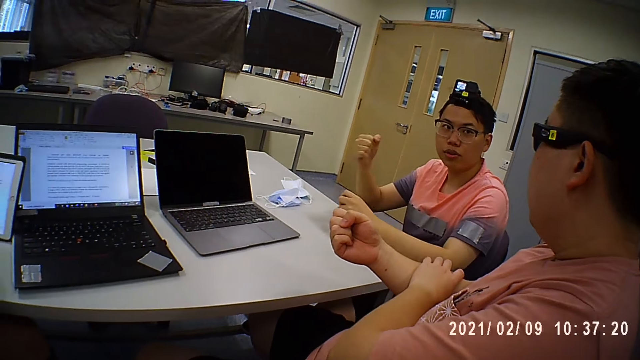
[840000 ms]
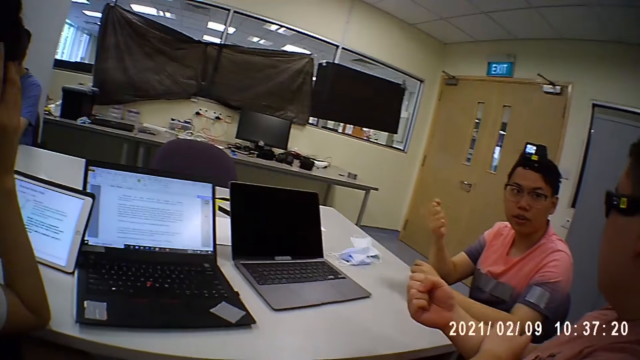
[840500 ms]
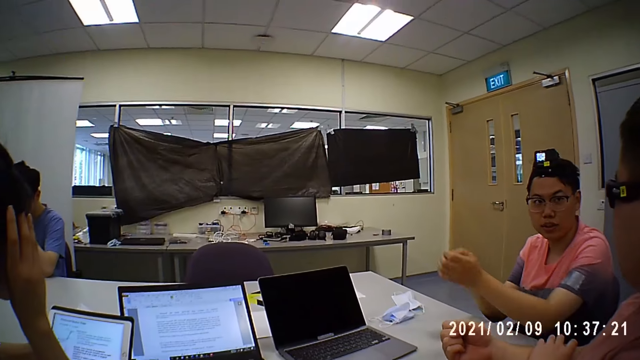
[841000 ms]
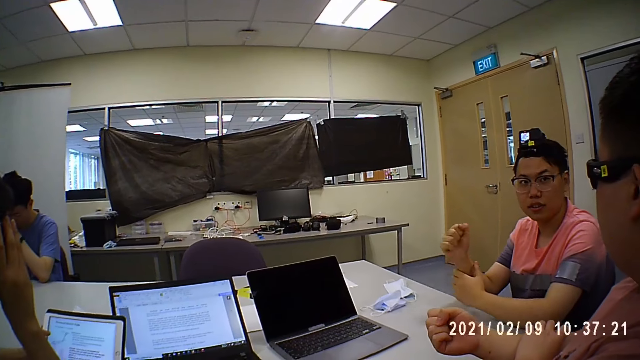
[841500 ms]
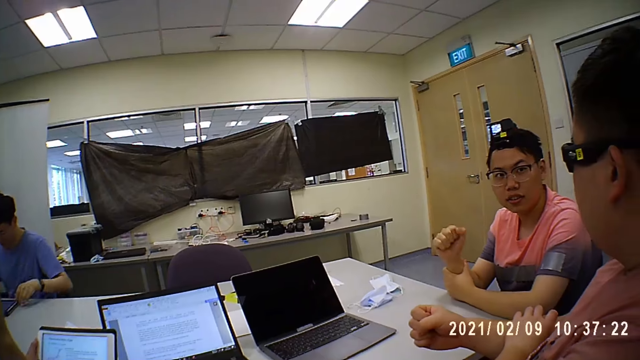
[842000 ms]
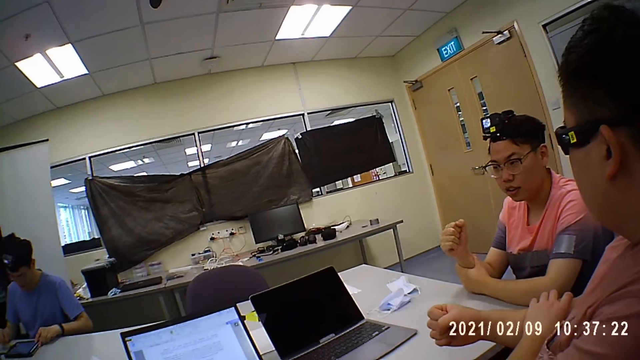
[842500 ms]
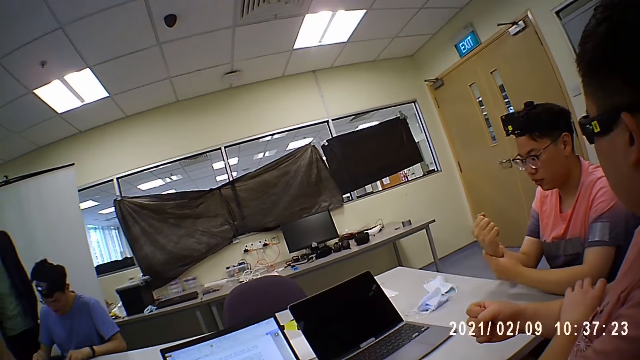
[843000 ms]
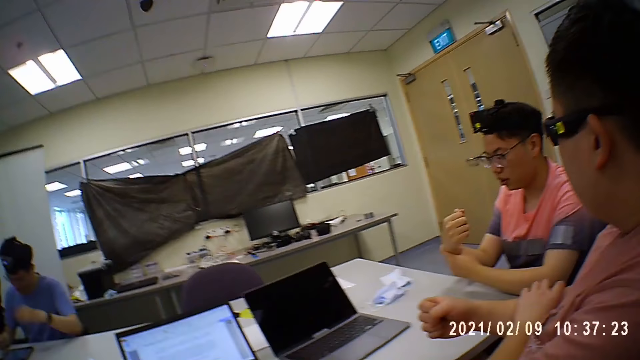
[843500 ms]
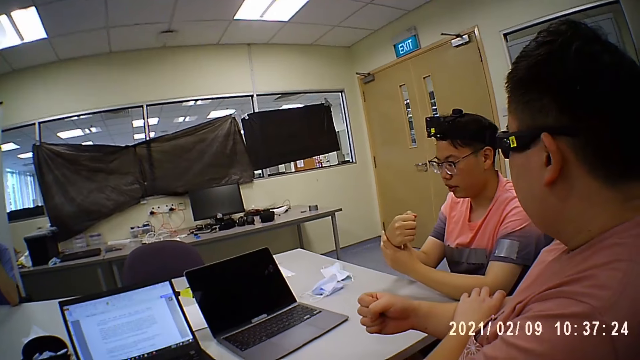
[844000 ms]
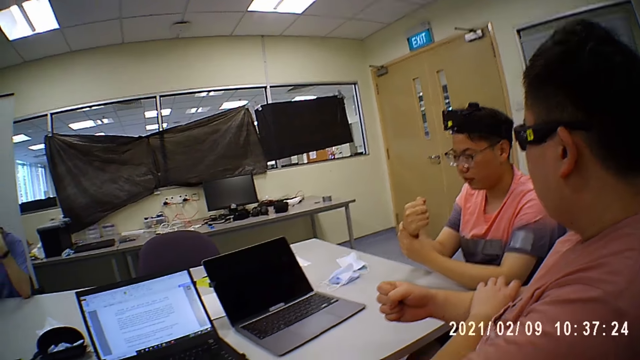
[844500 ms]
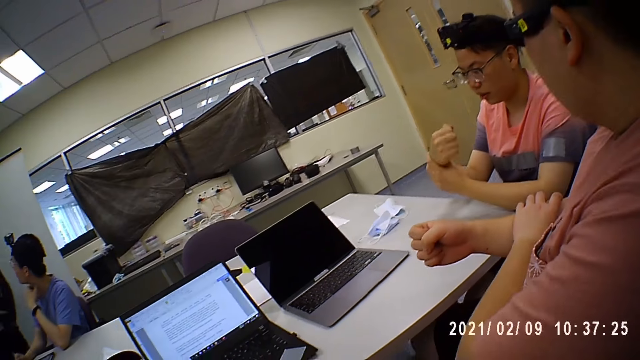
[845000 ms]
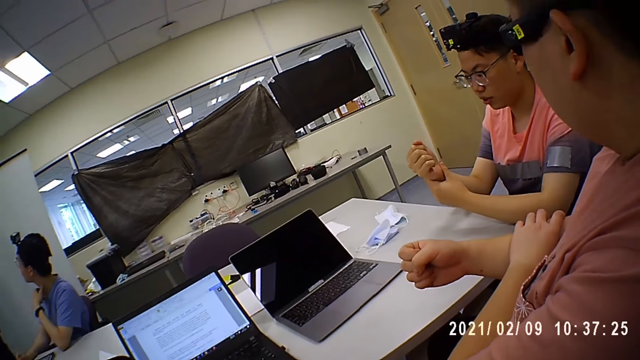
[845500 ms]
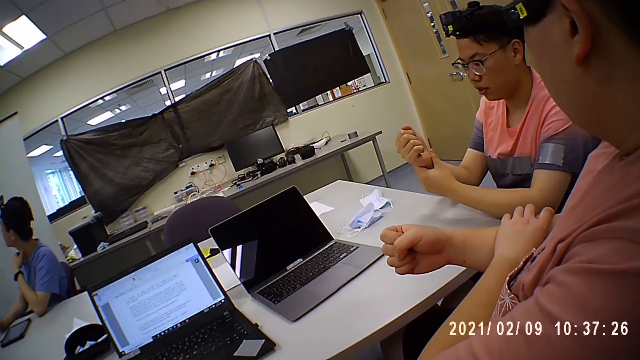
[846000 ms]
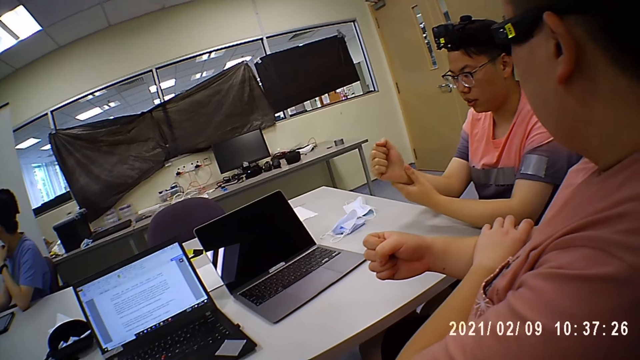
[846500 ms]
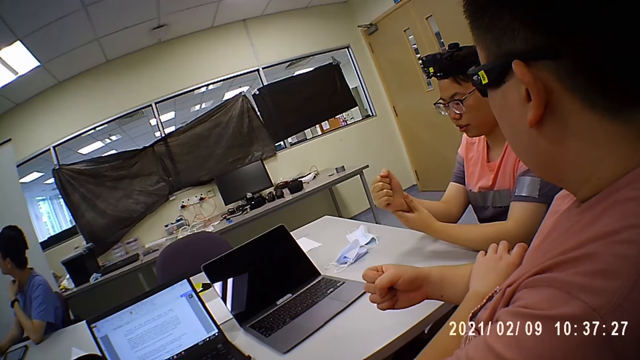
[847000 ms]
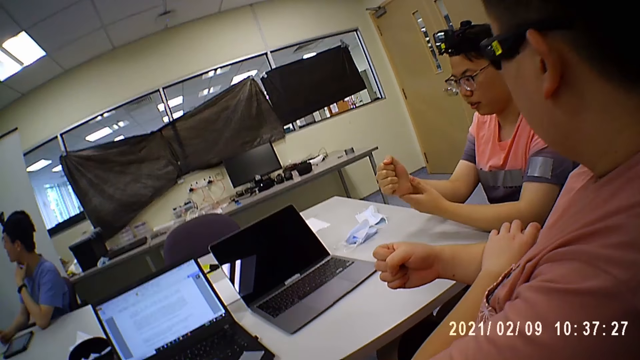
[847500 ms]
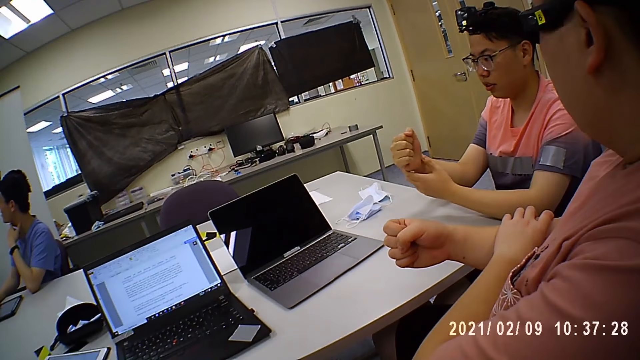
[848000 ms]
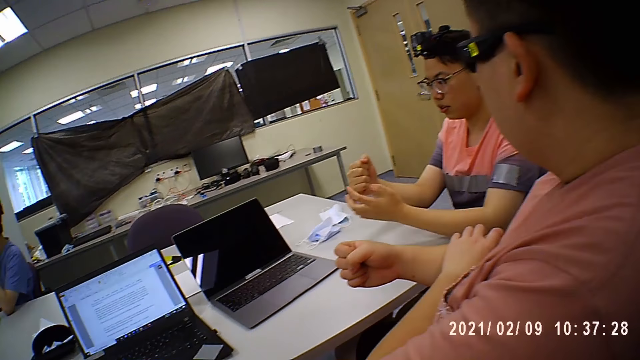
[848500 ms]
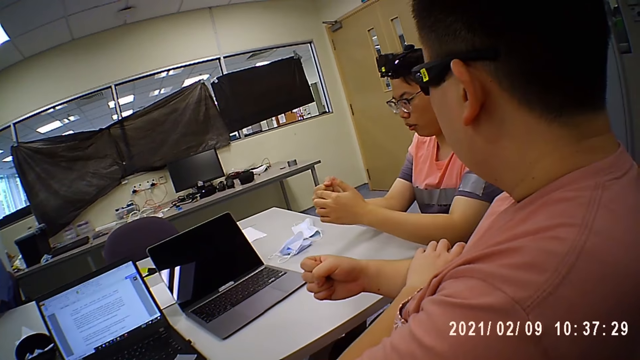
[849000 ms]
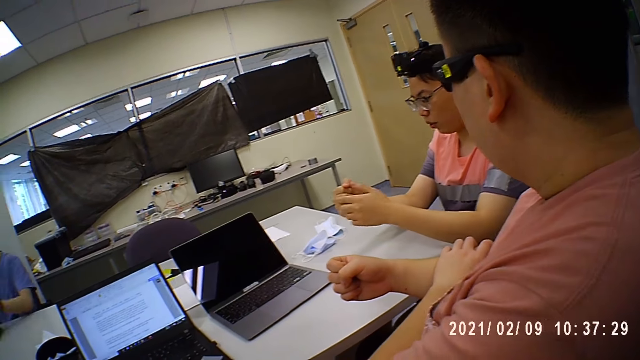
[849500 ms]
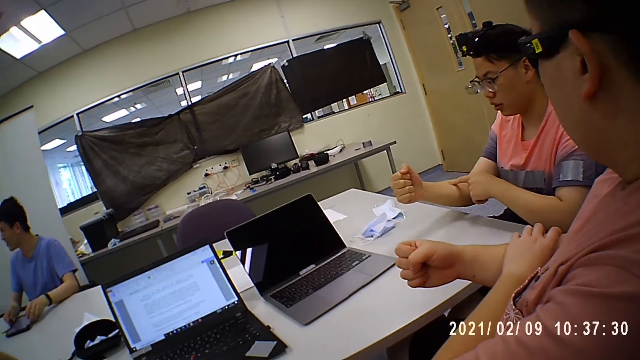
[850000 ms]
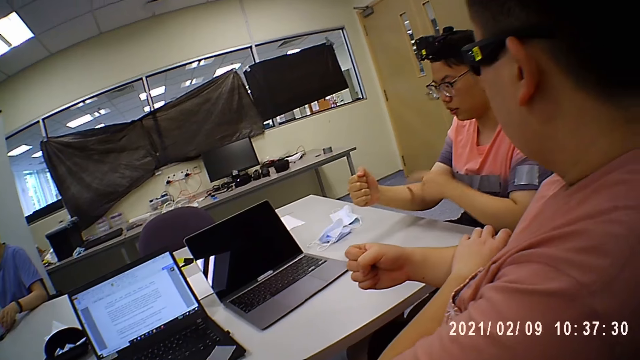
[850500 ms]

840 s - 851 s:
The camera wearer moves his body. The man adjusts an iPad on the table with both hands.

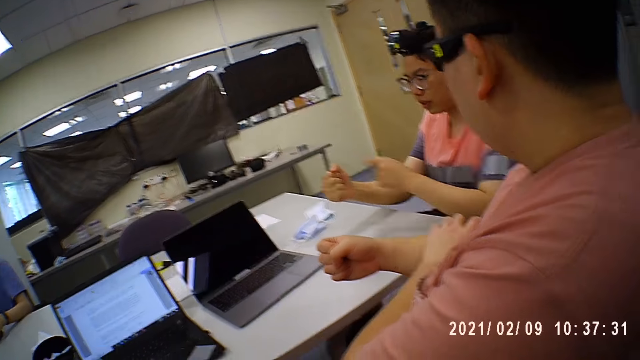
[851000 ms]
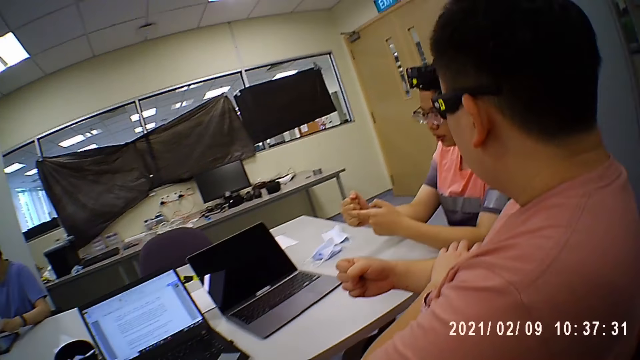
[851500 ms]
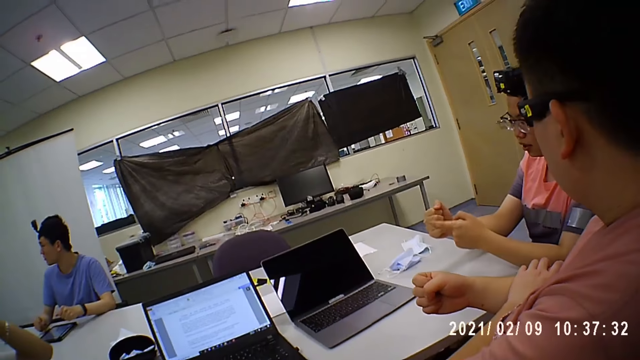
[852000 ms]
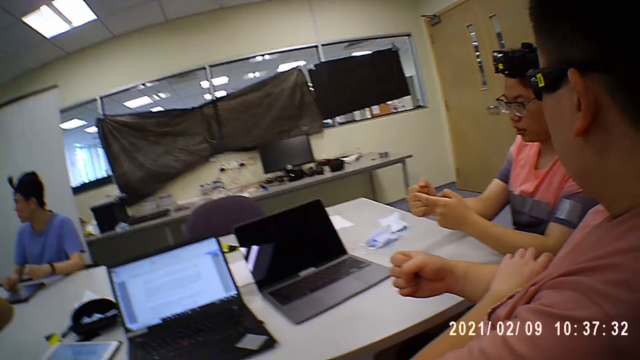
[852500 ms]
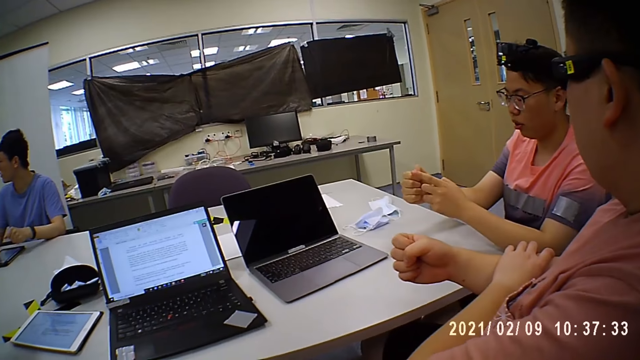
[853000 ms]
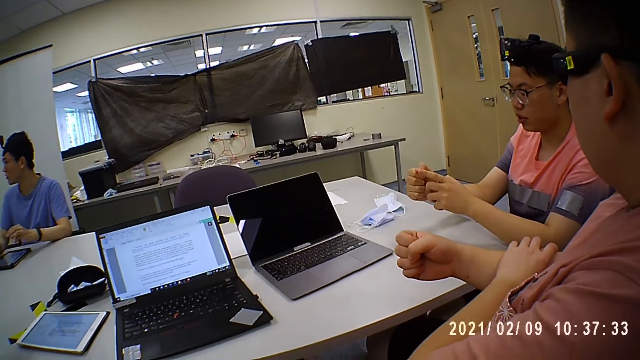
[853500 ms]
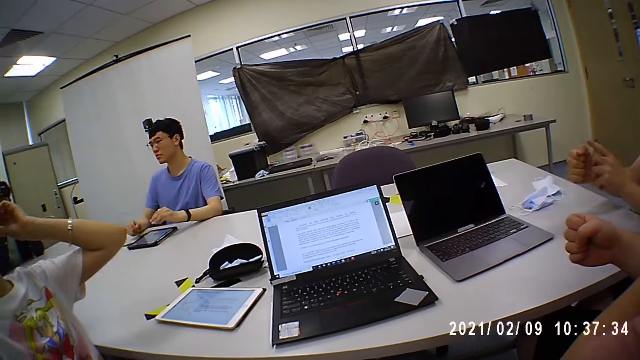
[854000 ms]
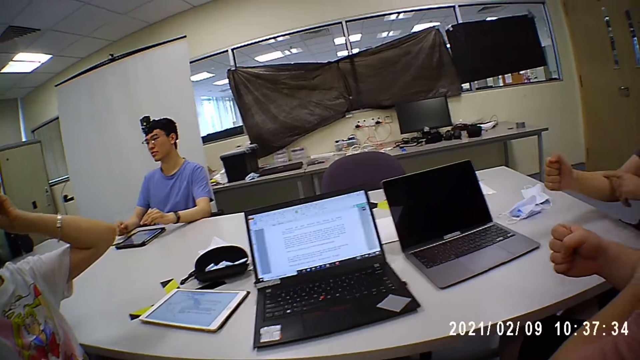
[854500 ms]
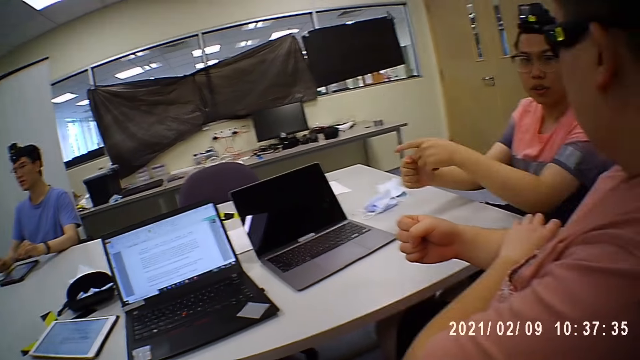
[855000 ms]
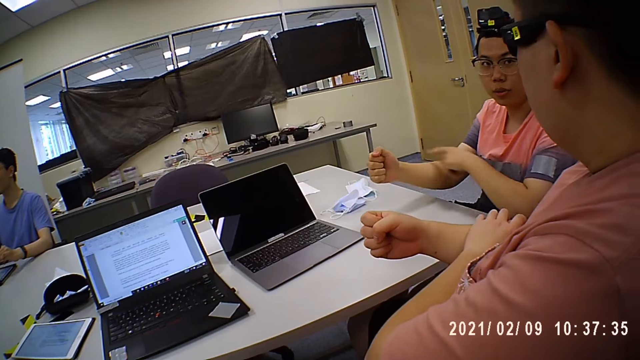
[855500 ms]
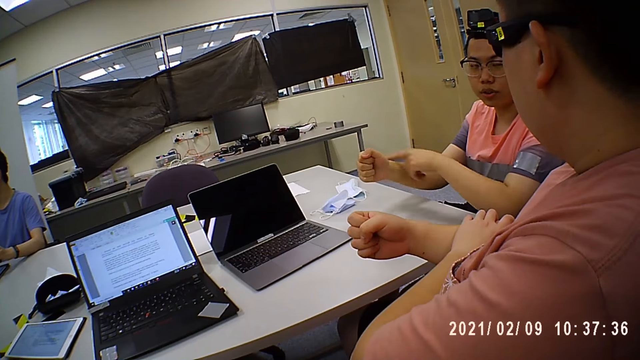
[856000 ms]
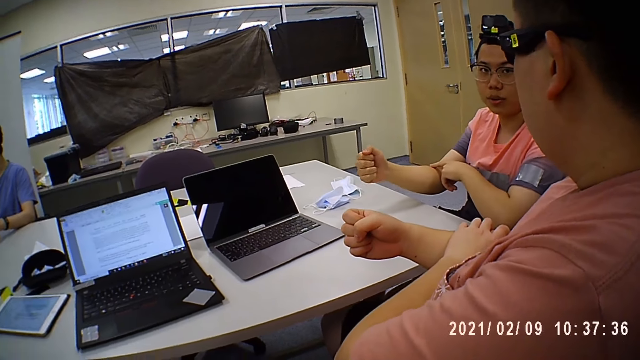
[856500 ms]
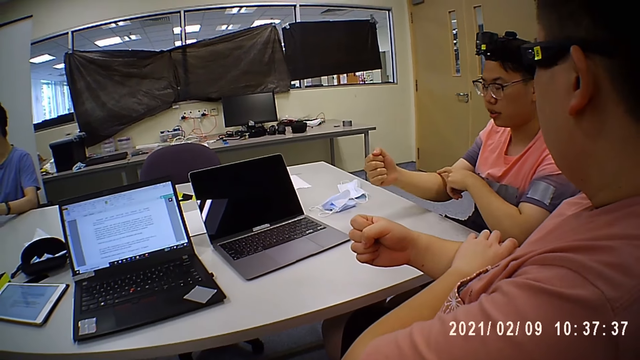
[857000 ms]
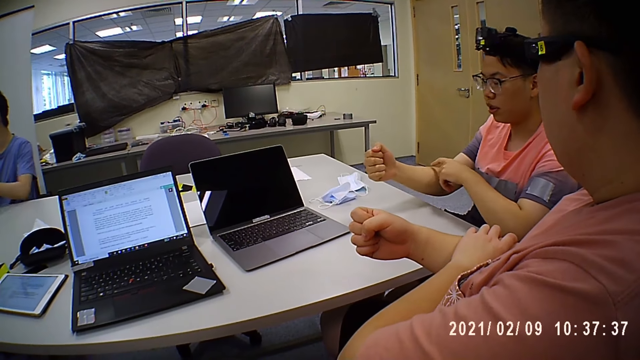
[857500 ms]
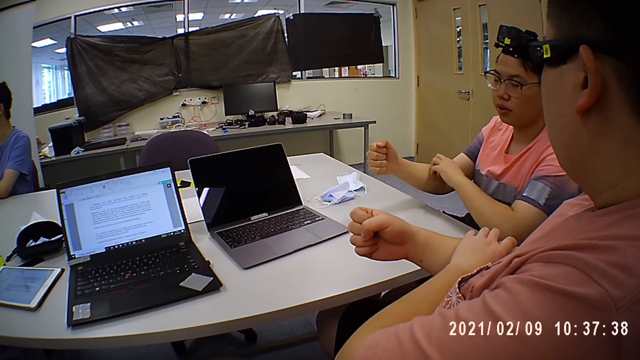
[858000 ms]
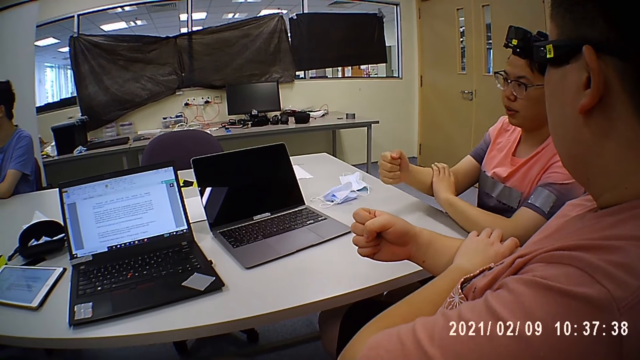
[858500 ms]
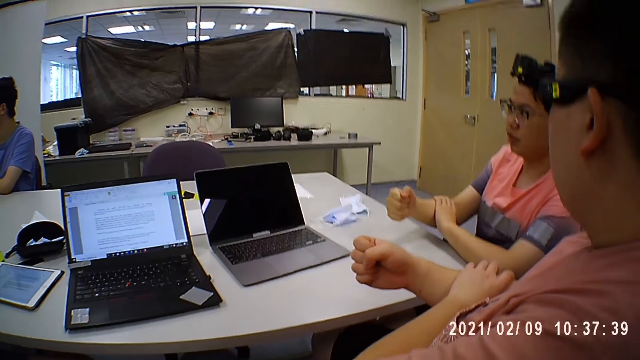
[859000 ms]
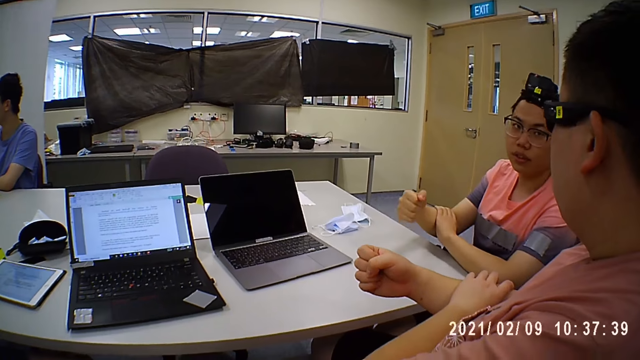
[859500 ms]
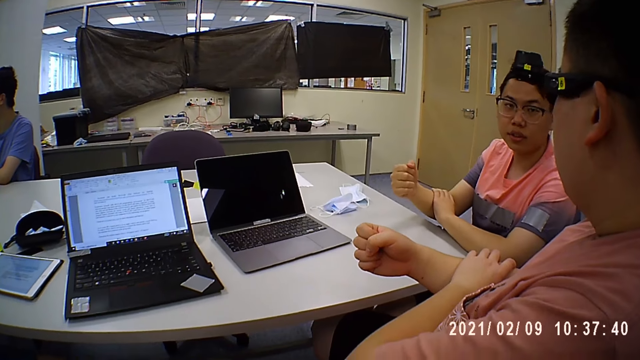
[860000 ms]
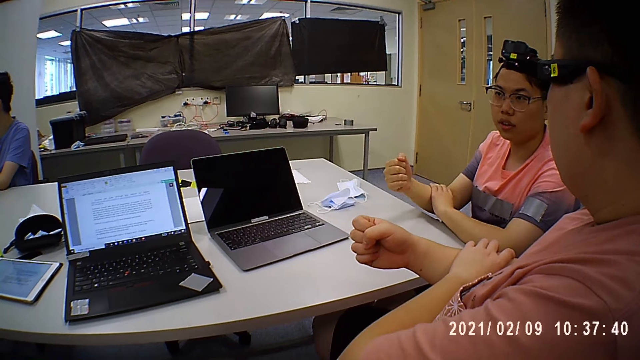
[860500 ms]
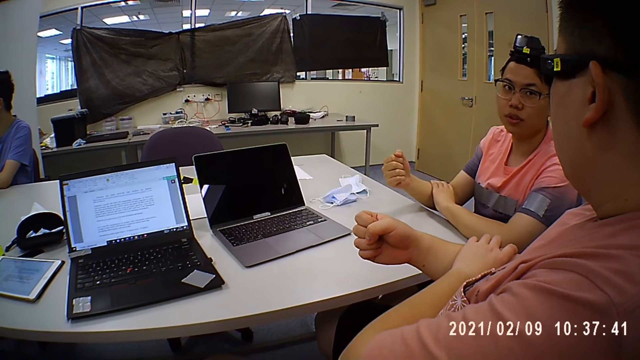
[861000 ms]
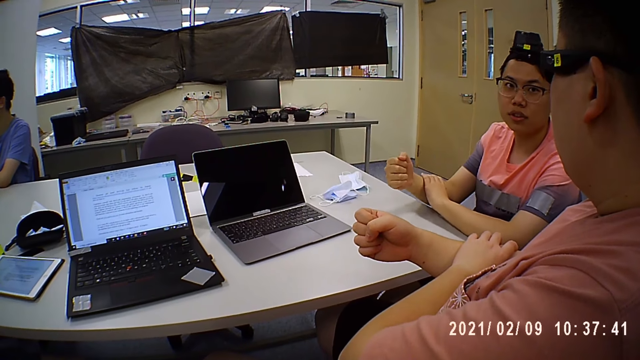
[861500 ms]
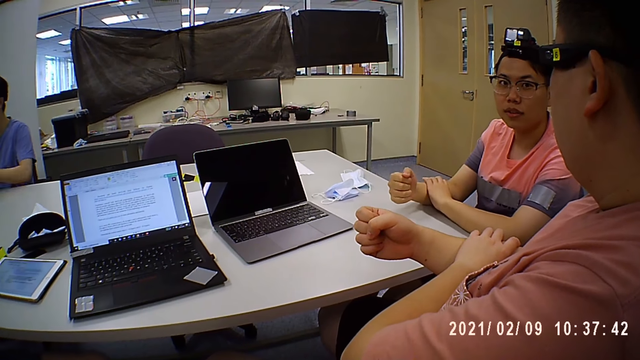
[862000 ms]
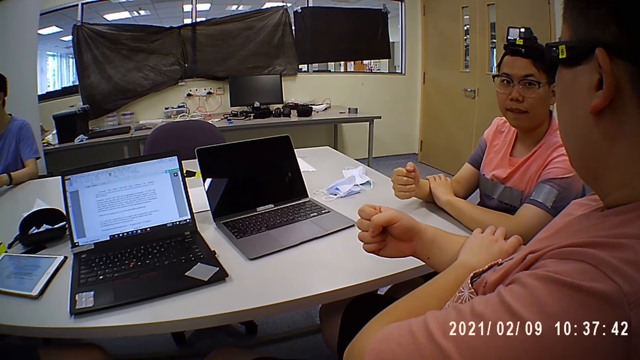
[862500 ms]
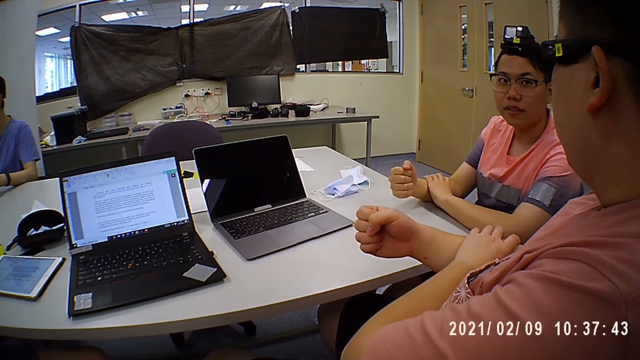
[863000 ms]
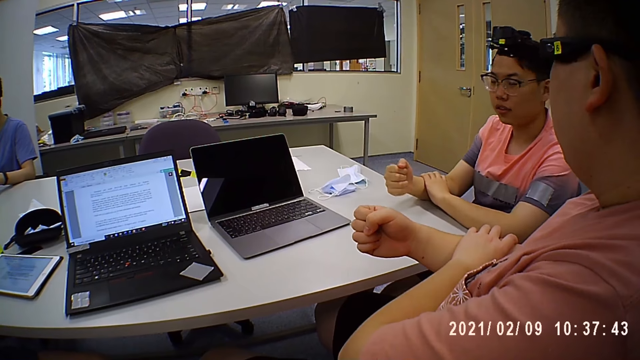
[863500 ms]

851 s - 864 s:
The woman touches her head with her left hand. The camera wearer looks at persons. The man converses with another man.
